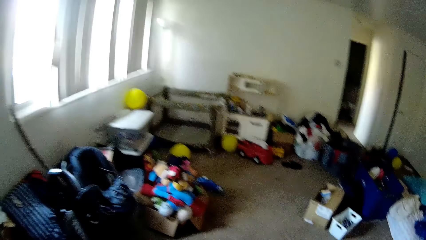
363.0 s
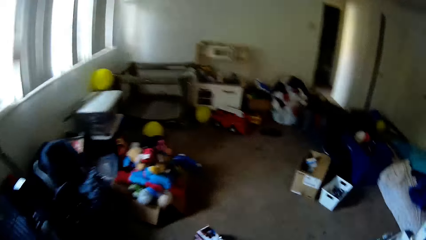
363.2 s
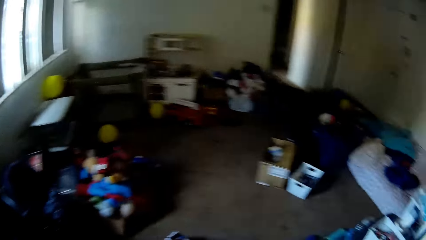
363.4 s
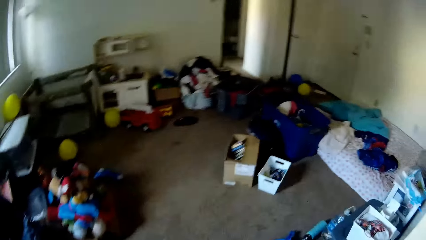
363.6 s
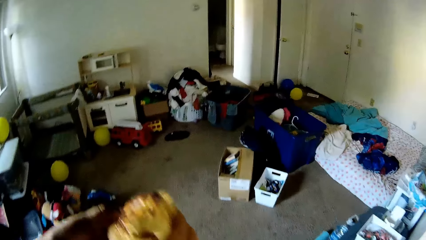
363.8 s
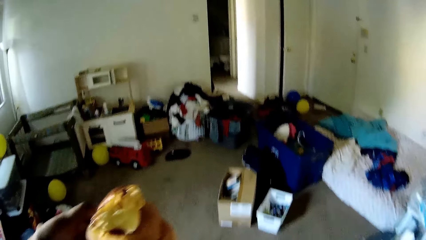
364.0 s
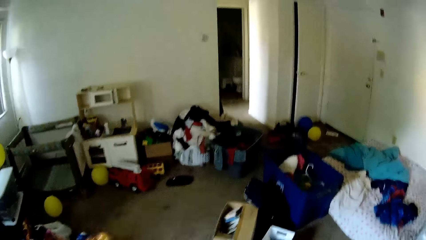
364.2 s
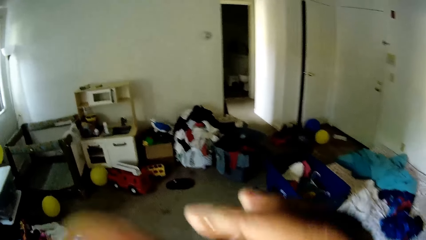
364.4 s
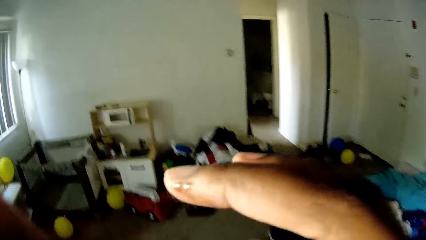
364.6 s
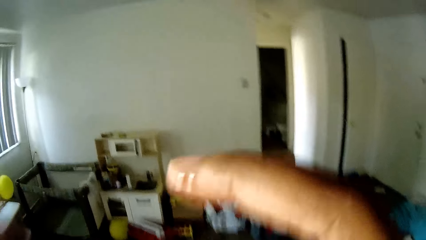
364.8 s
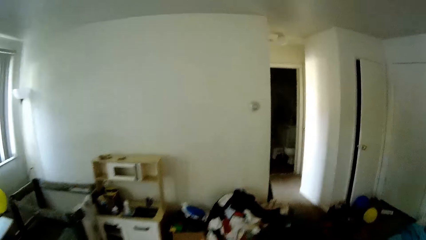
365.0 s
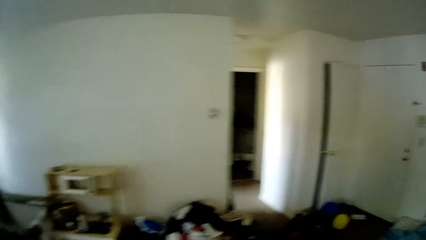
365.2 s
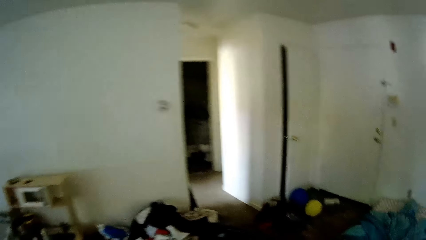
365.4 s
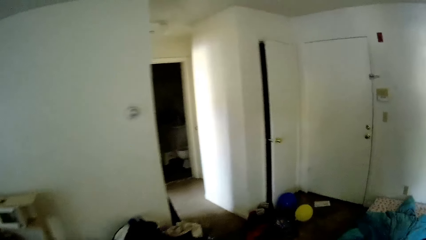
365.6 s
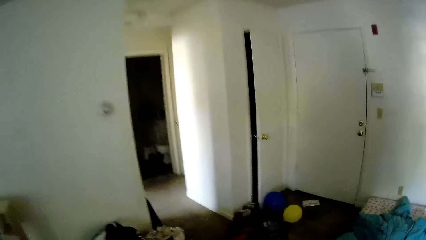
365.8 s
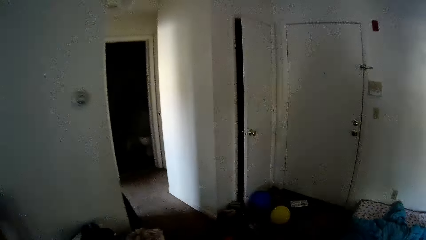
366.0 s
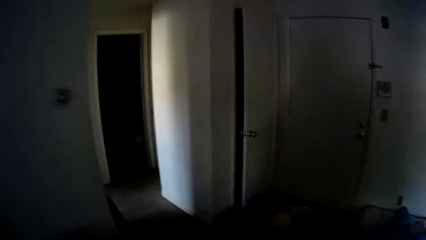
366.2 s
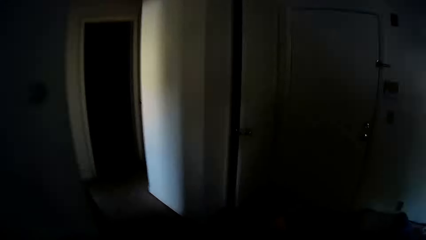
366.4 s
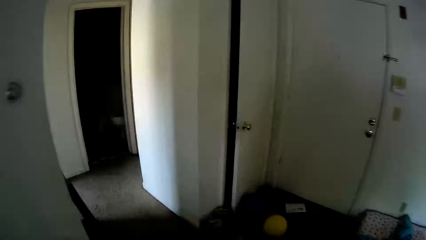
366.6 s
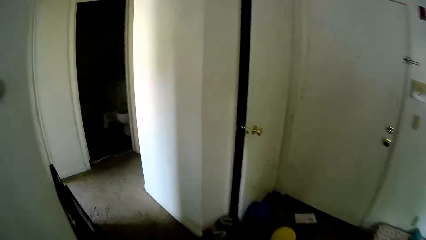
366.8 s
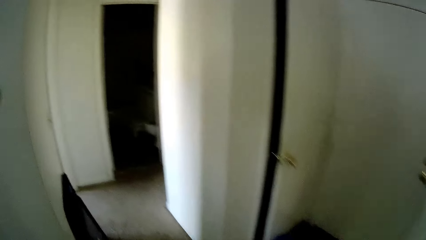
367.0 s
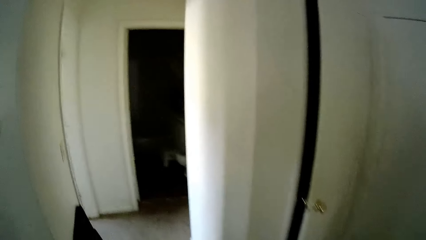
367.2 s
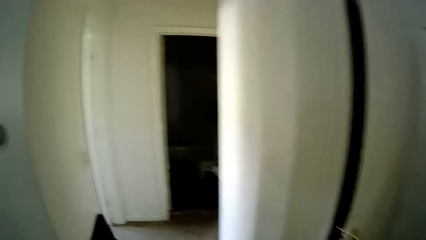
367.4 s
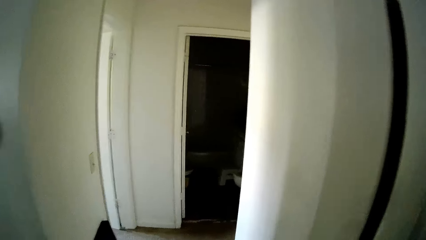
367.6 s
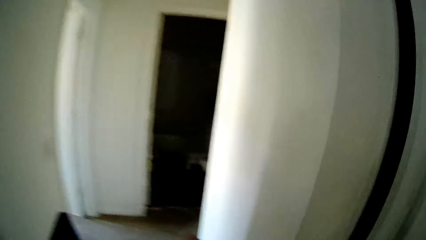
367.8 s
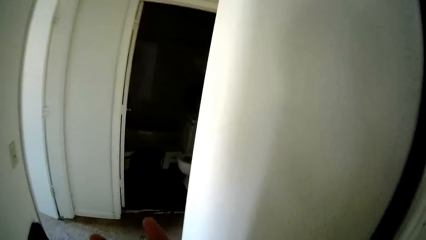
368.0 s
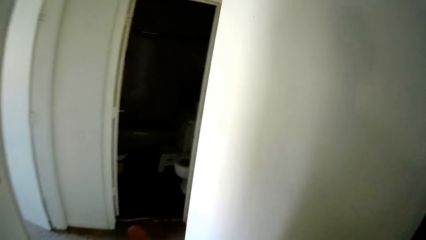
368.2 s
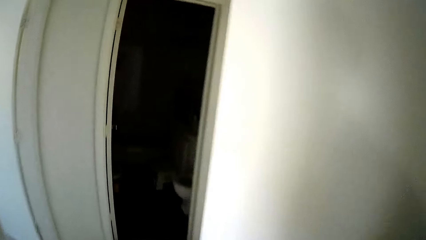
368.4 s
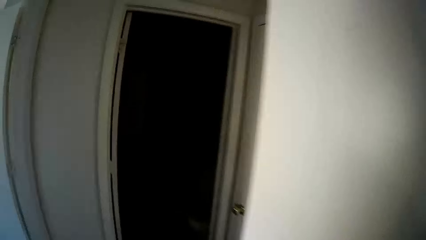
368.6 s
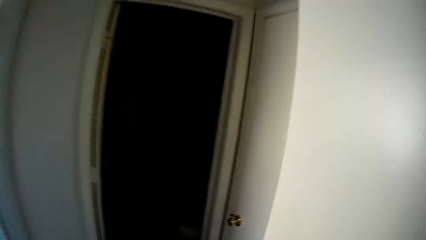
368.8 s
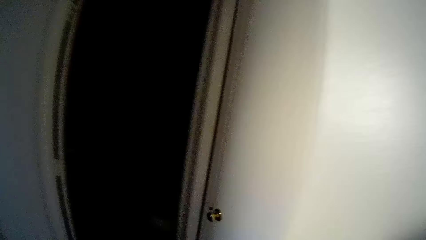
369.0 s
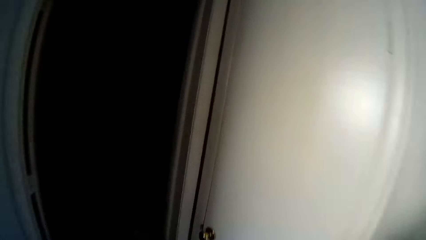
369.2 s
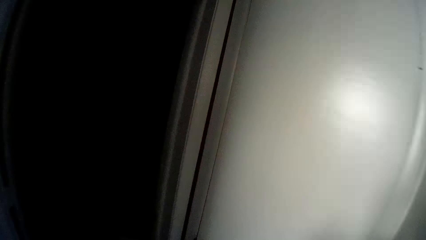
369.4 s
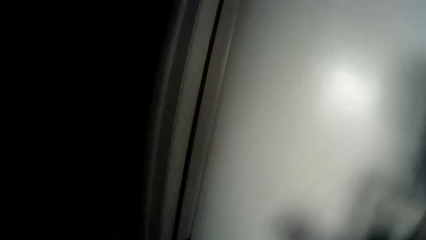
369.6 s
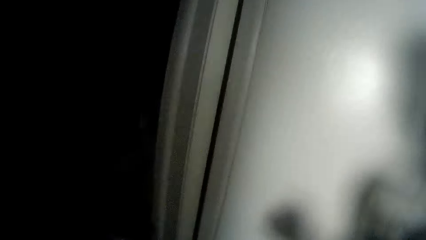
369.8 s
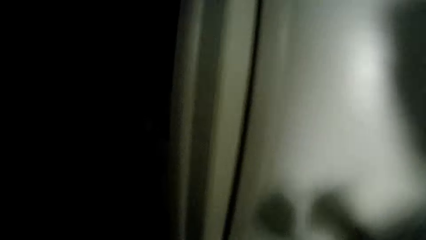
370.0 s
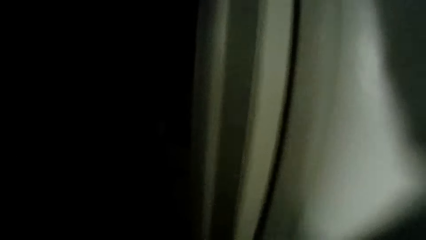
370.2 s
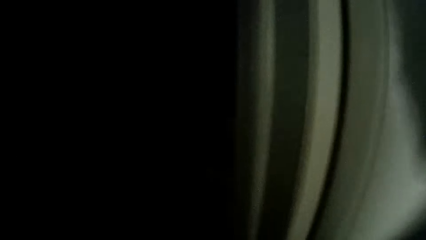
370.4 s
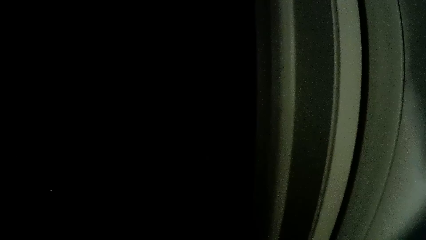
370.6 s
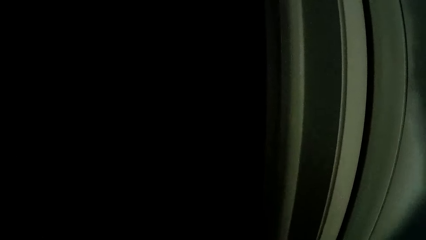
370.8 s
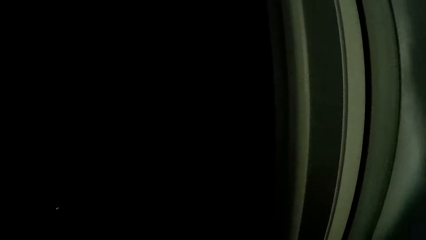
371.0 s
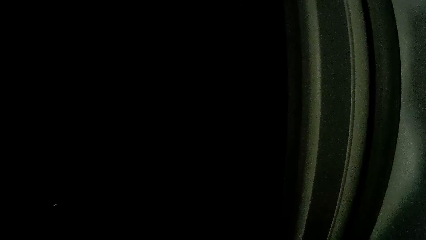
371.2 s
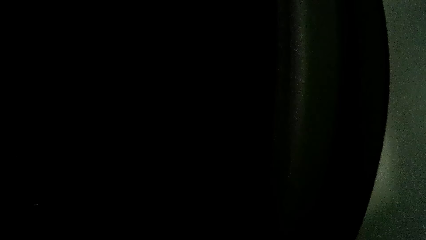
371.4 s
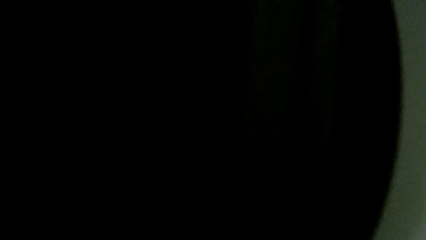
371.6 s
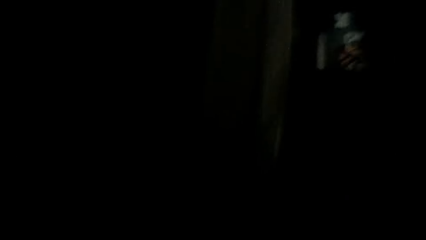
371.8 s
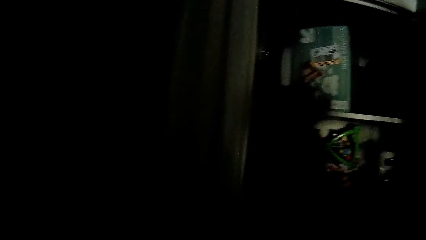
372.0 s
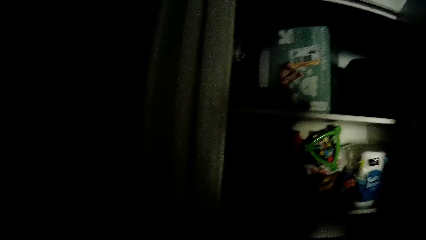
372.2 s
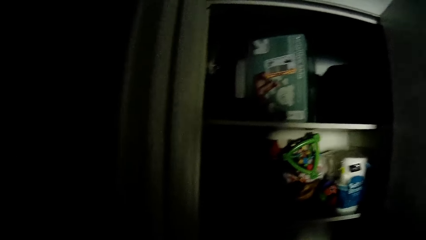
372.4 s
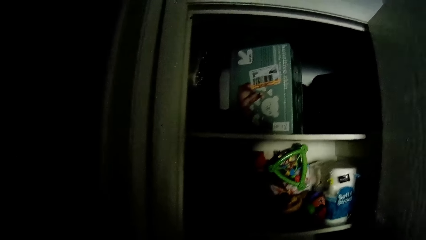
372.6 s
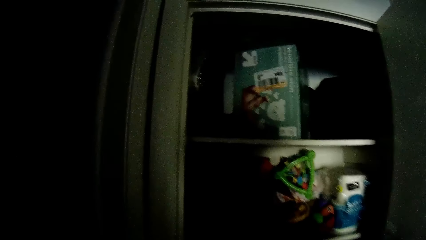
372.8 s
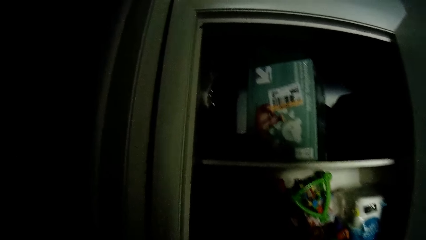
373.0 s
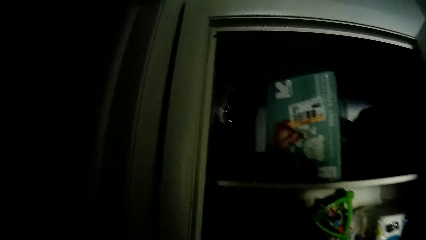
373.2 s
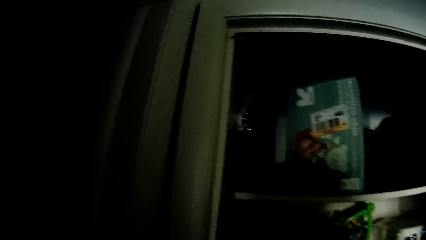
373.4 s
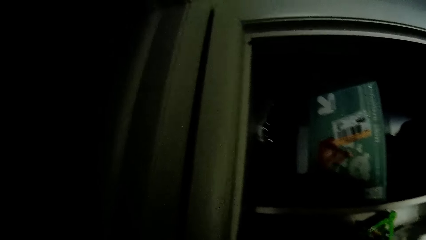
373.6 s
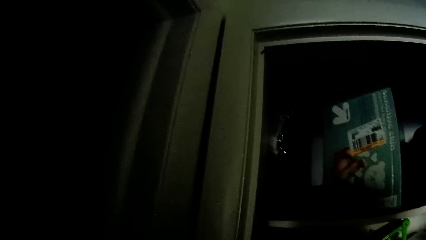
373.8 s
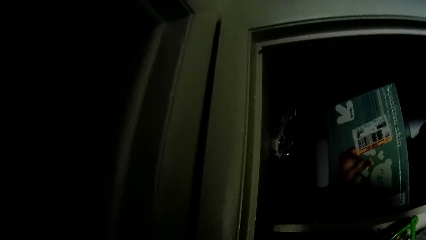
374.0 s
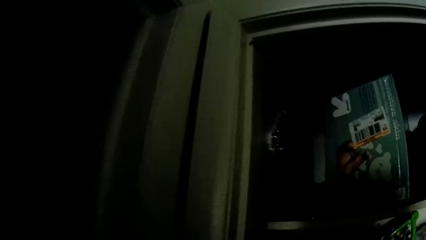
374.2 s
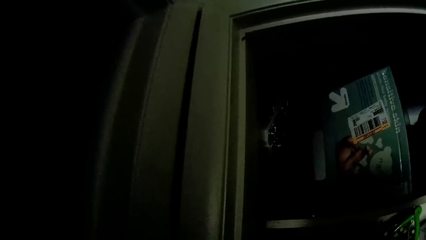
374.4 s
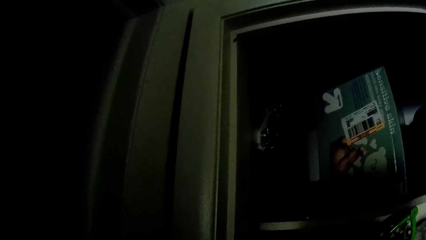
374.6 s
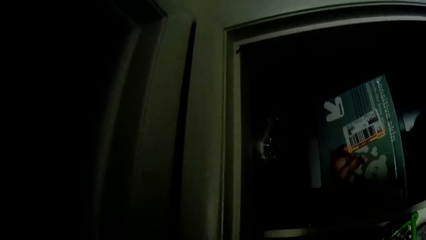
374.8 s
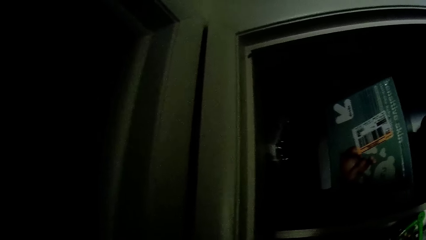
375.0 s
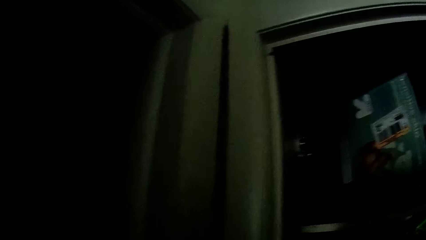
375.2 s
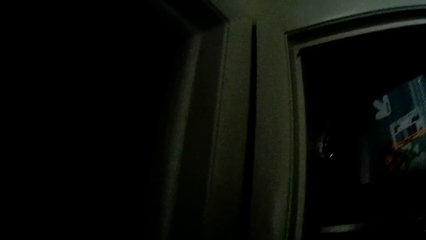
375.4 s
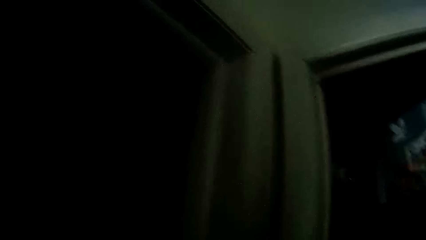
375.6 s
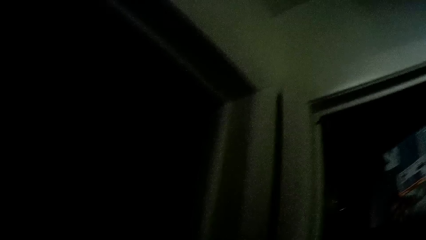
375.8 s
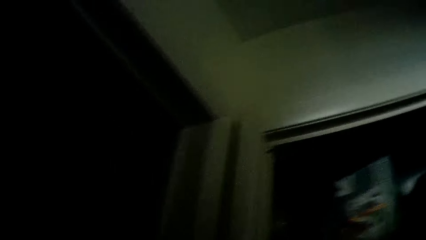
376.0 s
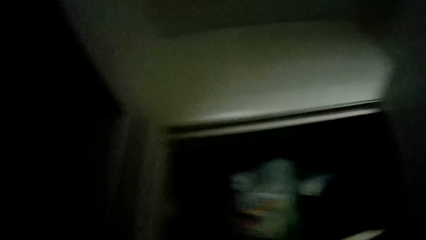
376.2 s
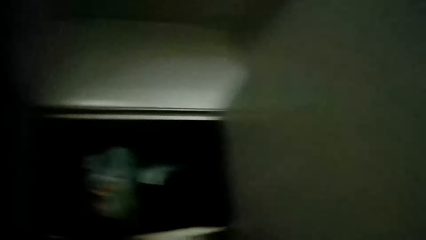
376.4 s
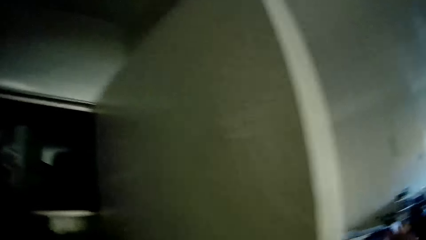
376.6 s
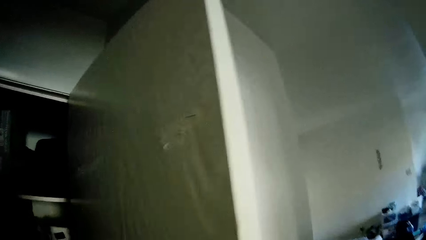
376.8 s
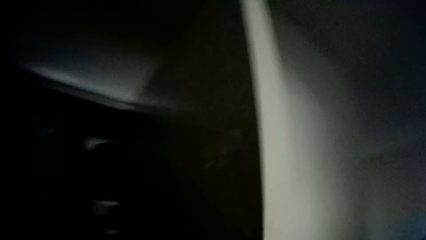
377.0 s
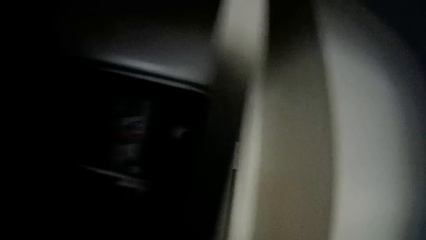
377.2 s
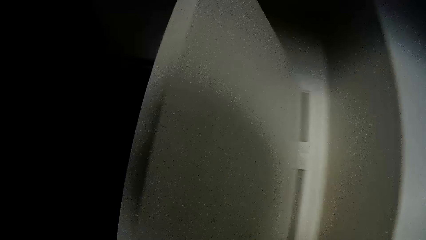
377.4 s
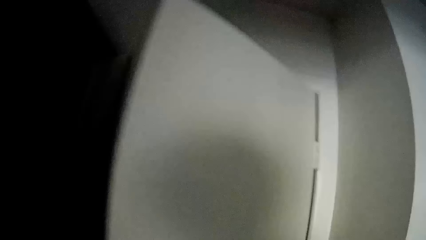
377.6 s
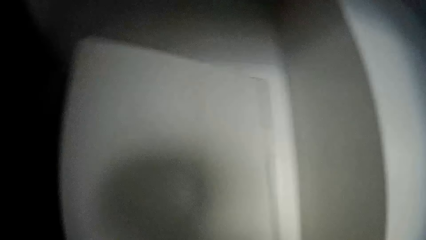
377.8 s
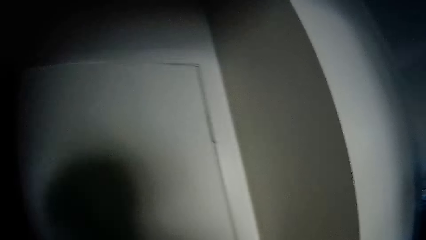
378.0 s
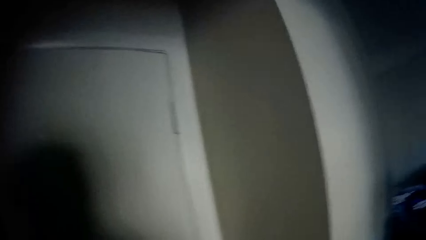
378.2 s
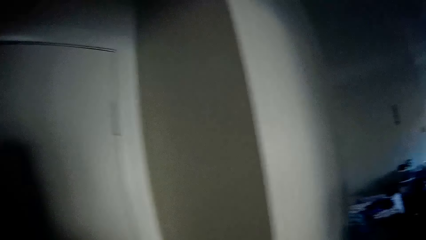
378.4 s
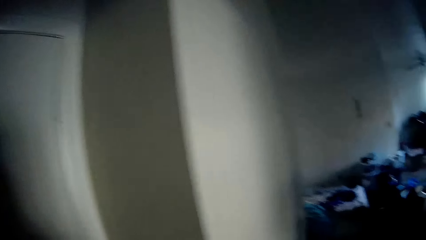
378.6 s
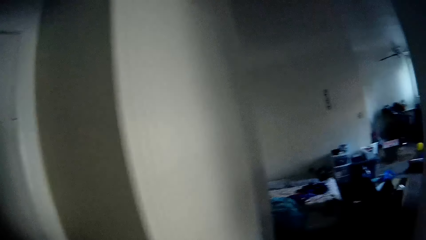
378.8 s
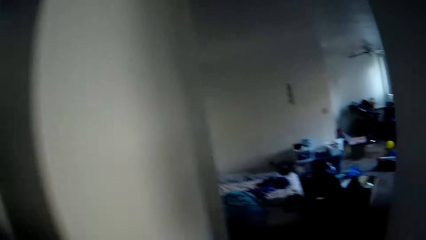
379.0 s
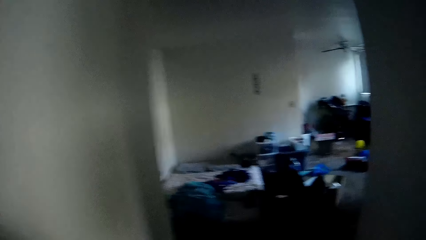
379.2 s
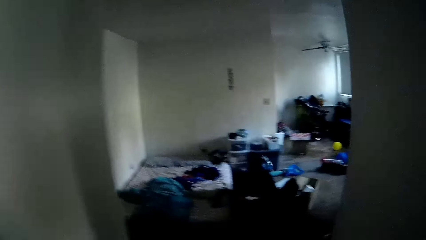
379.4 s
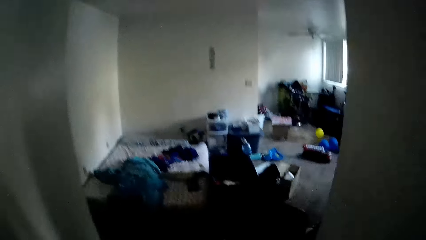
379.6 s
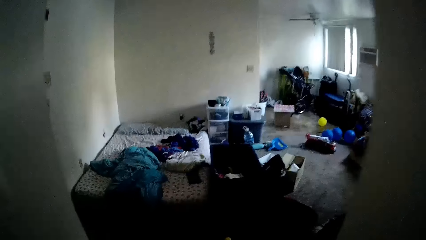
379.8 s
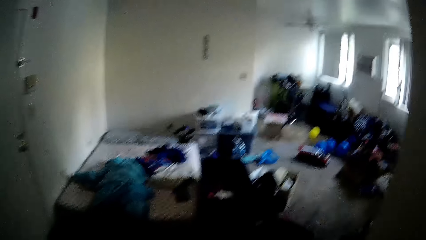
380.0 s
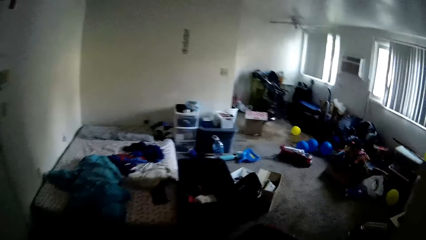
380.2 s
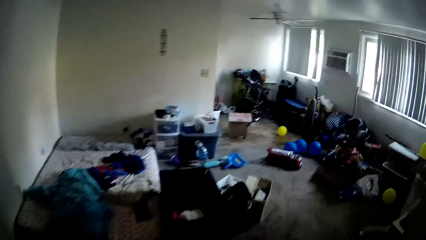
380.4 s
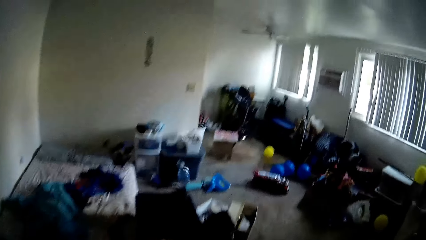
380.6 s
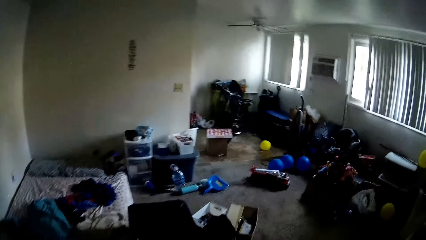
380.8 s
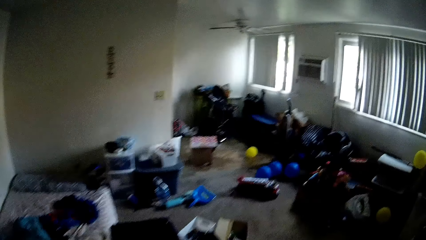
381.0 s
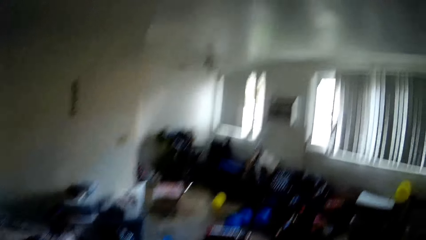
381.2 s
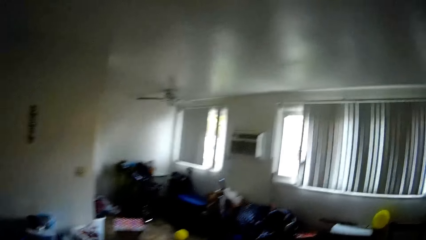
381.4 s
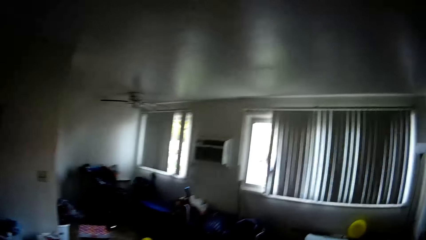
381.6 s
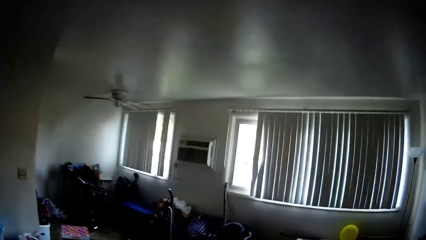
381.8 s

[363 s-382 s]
The camera wearer puts the donut in her mouth with both hands. She eats the donut. She walks to a cupboard outside the room. She opens the cupboard with her right hand. She touches something. She closes the cupboard with her right hand. She walks through the room into the kitchen.
